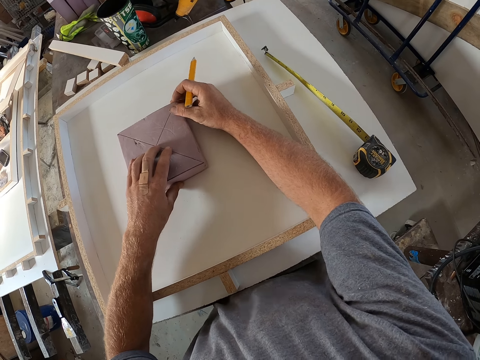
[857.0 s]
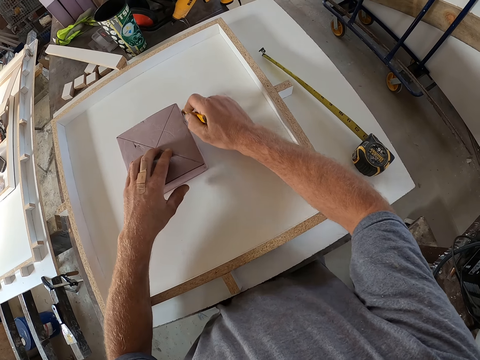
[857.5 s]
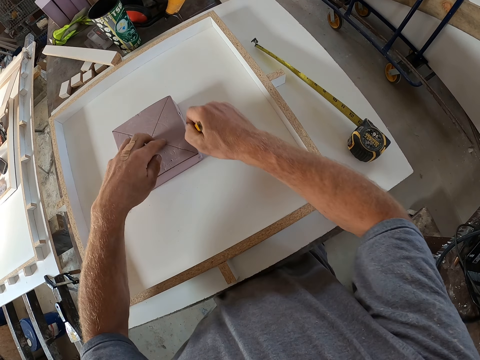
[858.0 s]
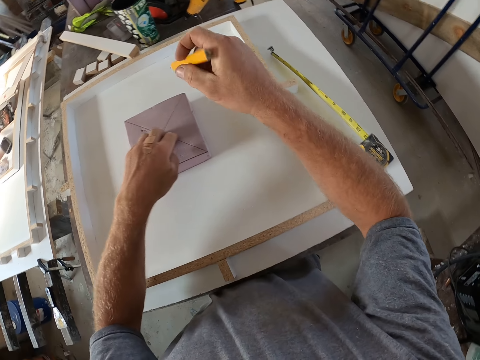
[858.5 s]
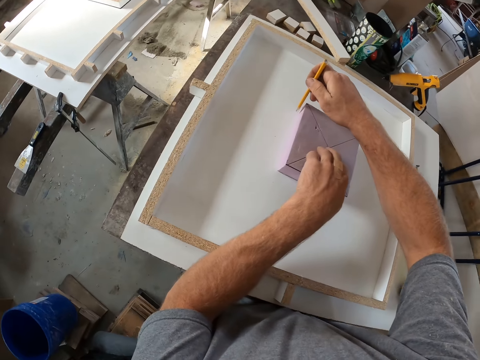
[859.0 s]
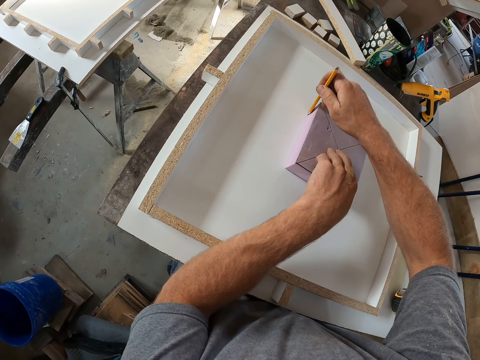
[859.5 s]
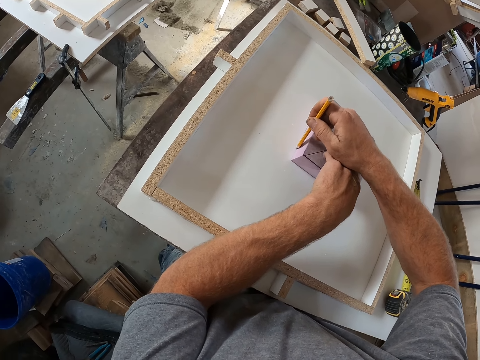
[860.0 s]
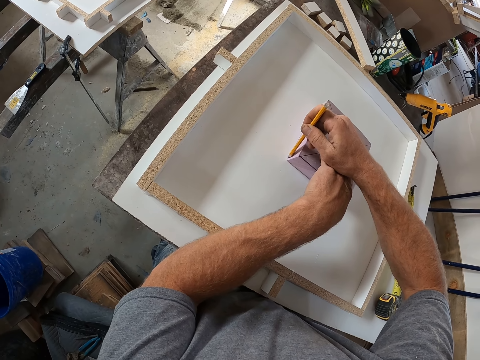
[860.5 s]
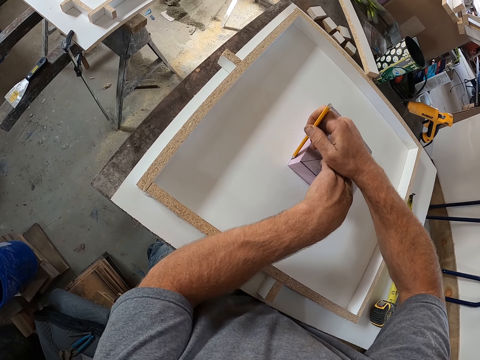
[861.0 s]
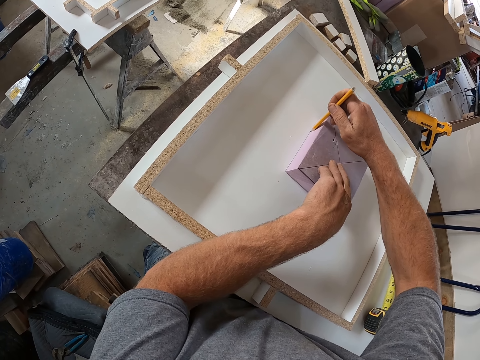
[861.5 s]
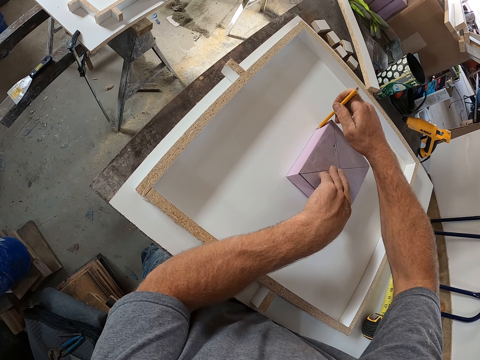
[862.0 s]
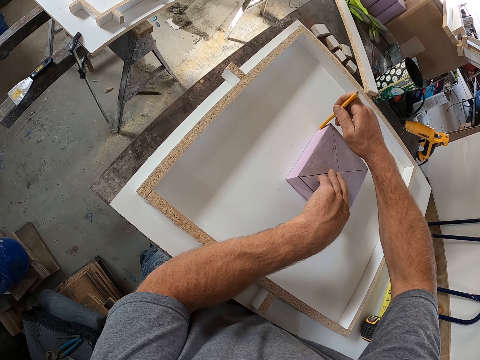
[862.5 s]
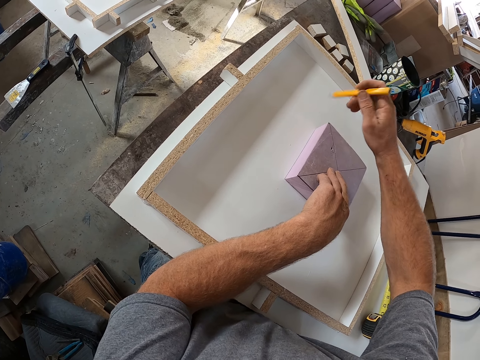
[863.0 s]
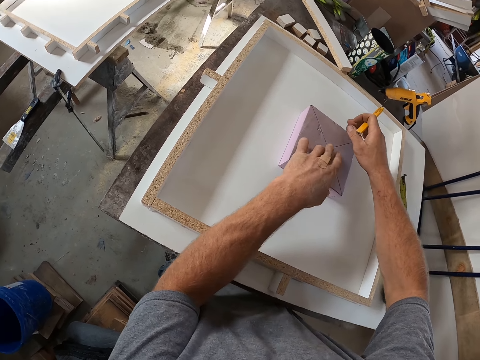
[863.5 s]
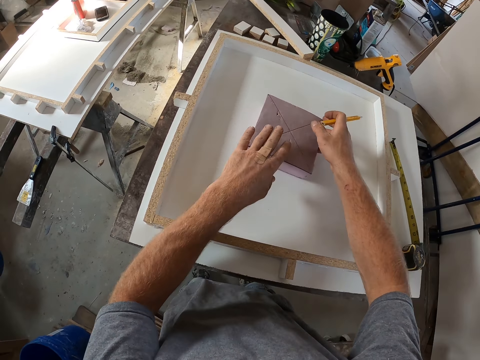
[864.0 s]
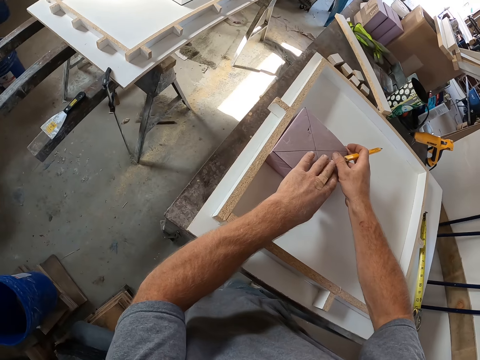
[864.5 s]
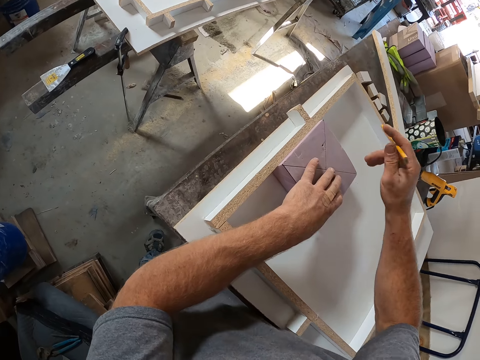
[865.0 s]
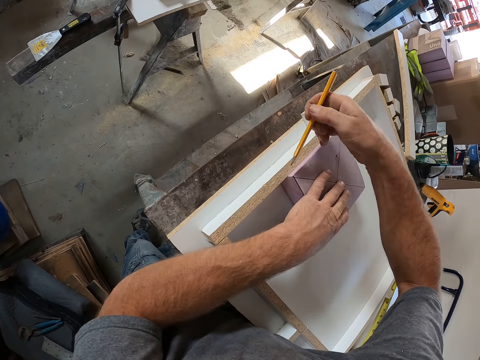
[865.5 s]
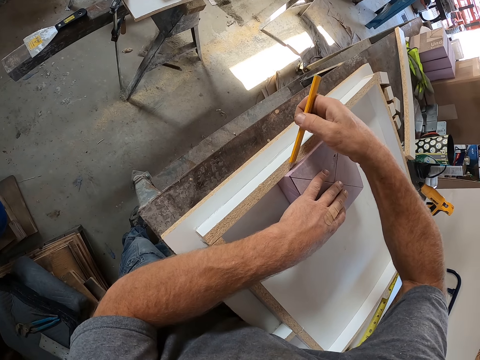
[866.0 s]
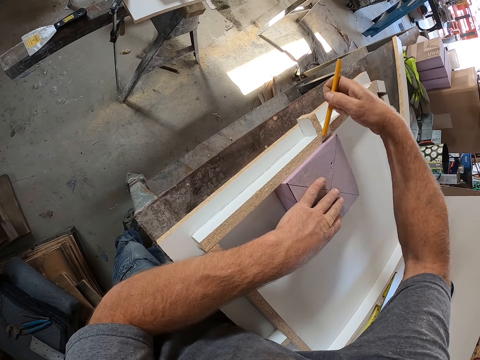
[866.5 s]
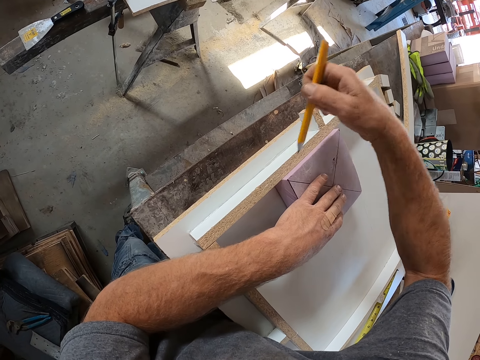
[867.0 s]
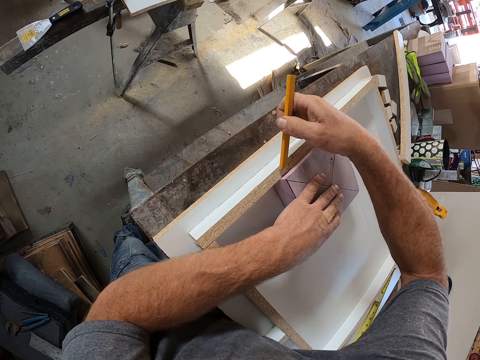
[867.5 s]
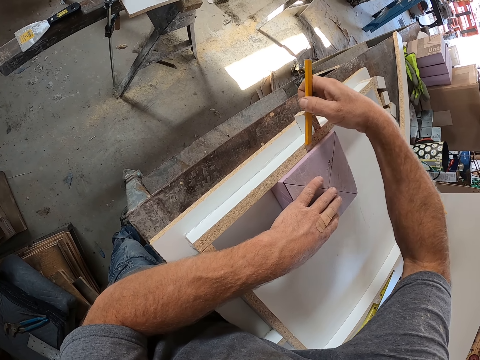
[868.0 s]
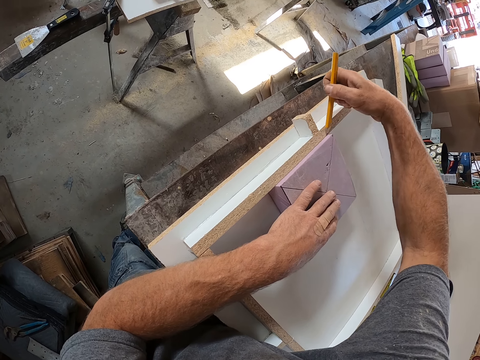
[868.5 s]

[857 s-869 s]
The camera wearer marks the board with a pencil. They move the carton on the board. They mark the carton with the pencil.

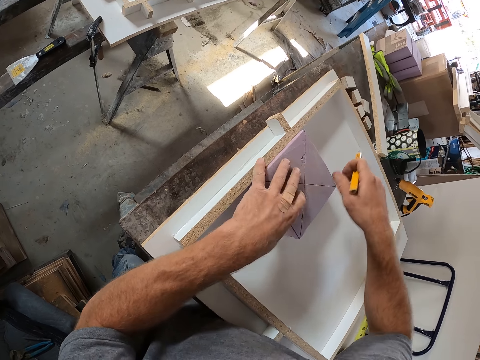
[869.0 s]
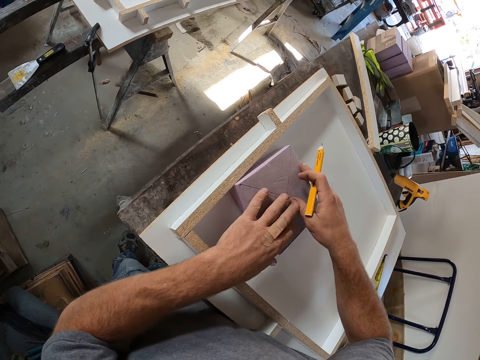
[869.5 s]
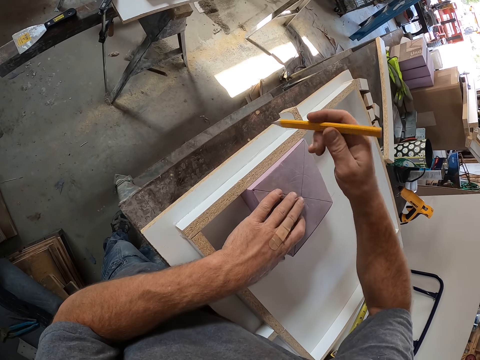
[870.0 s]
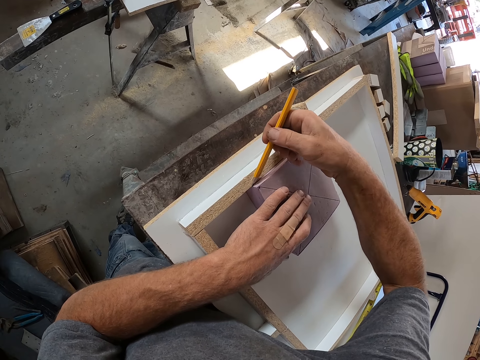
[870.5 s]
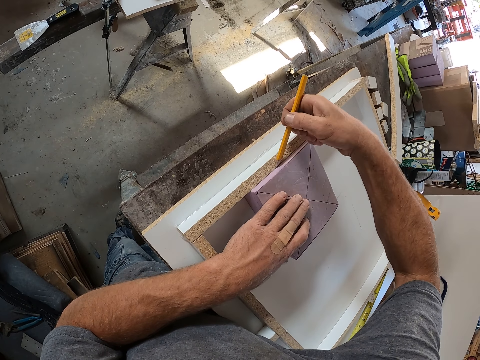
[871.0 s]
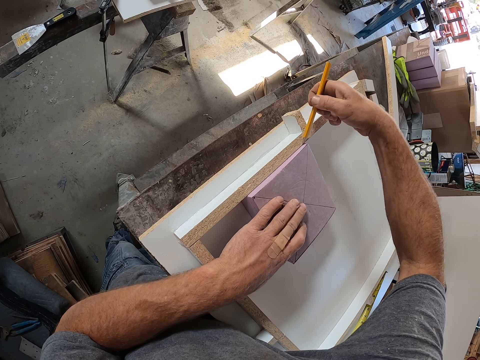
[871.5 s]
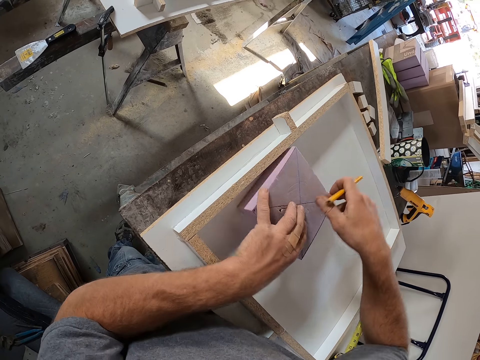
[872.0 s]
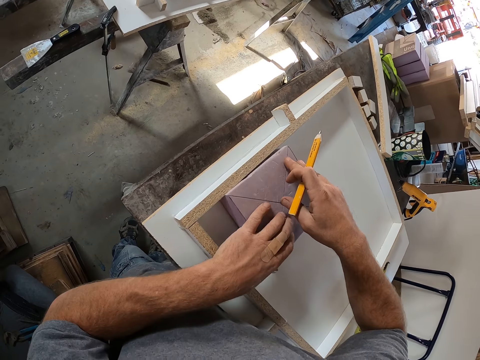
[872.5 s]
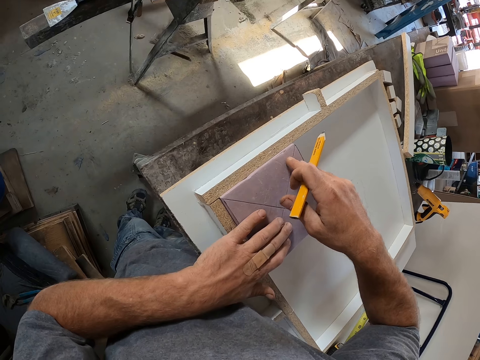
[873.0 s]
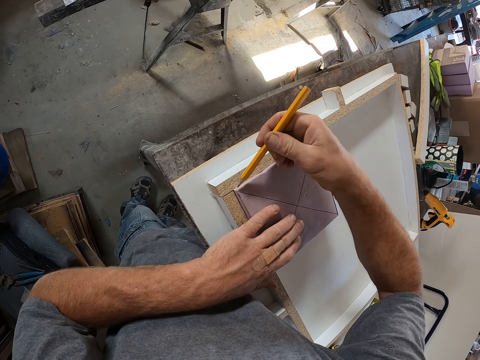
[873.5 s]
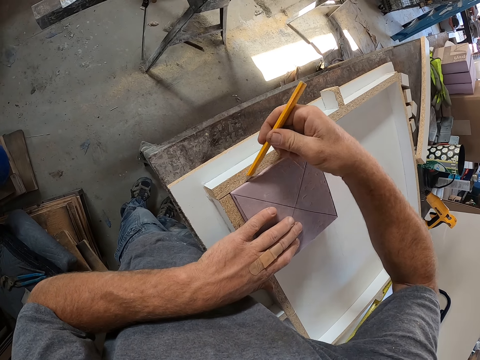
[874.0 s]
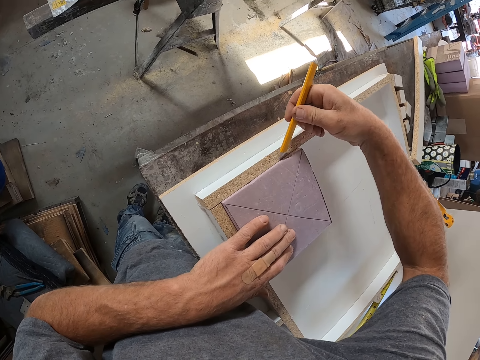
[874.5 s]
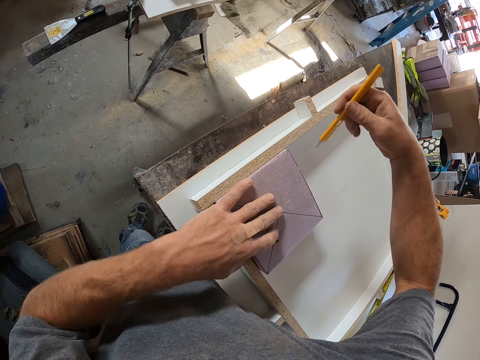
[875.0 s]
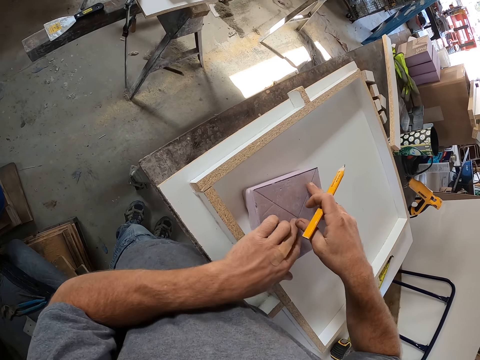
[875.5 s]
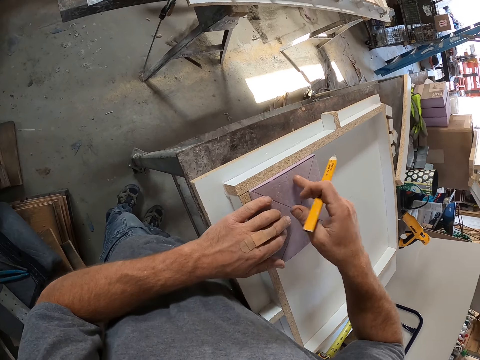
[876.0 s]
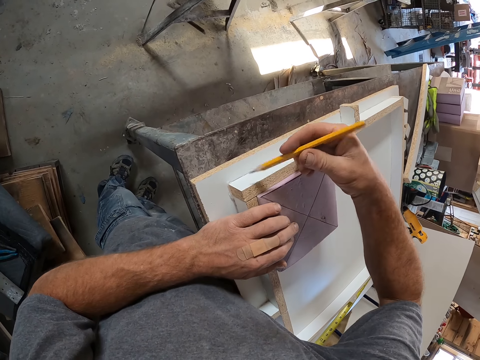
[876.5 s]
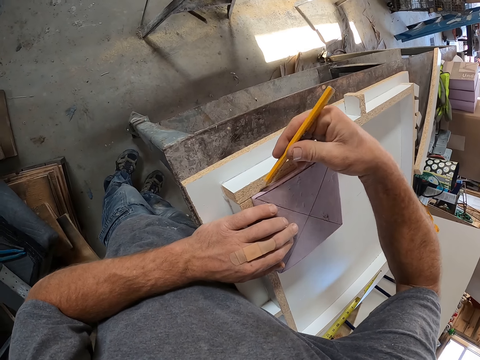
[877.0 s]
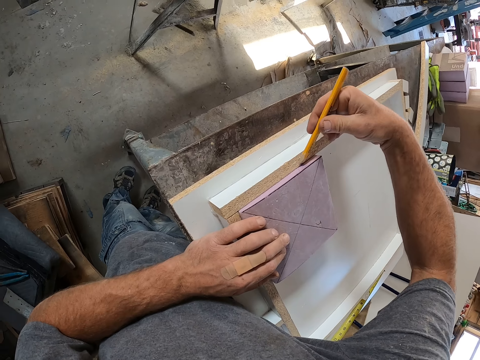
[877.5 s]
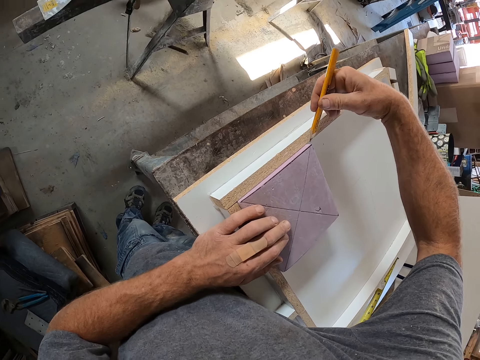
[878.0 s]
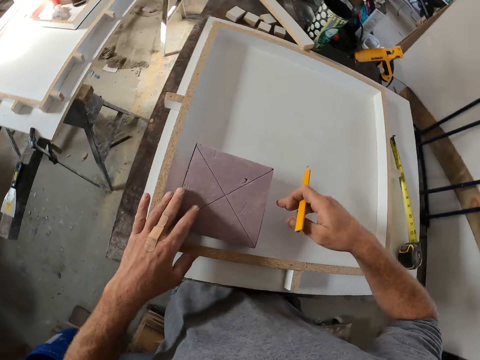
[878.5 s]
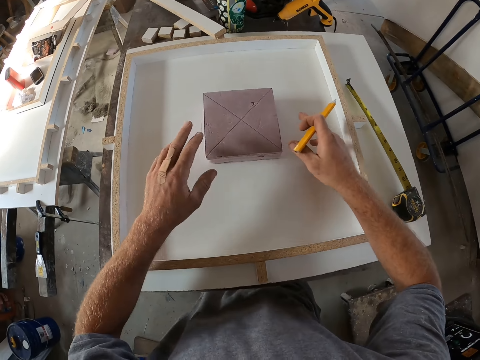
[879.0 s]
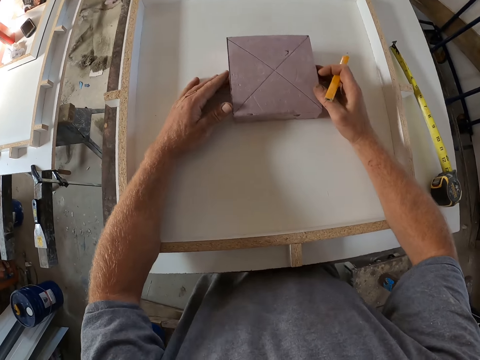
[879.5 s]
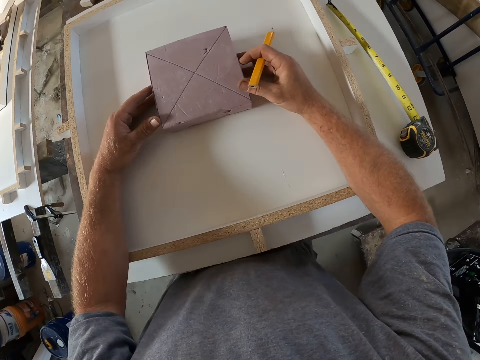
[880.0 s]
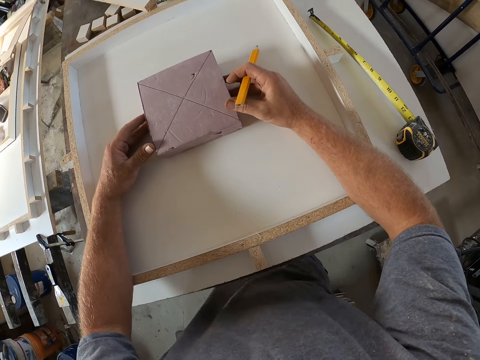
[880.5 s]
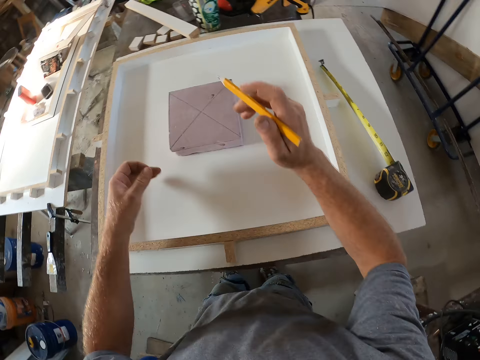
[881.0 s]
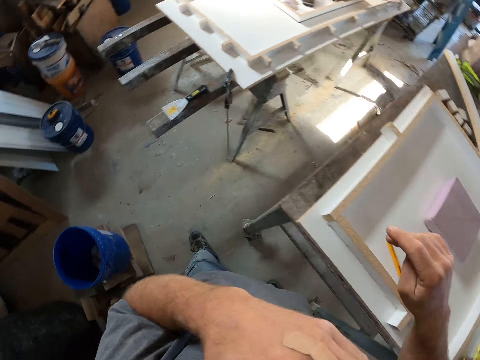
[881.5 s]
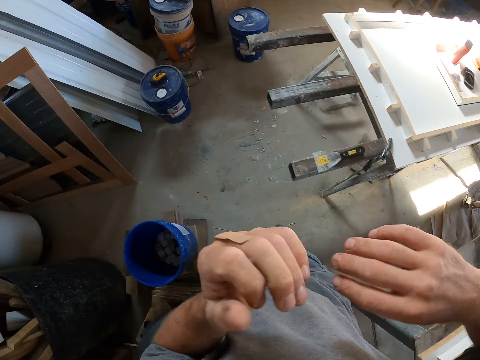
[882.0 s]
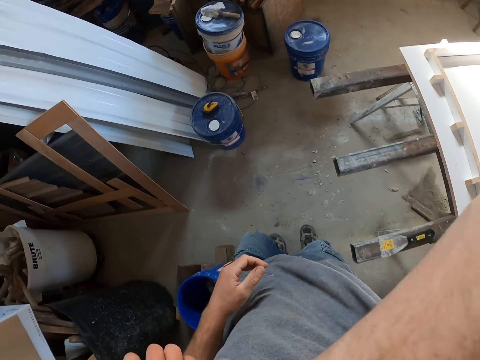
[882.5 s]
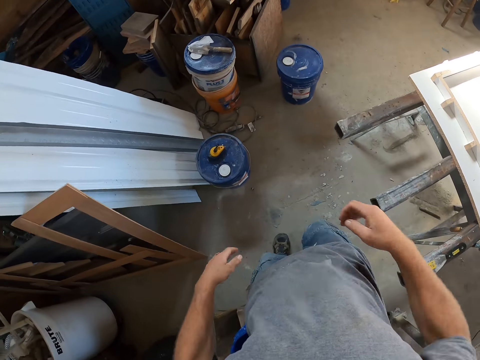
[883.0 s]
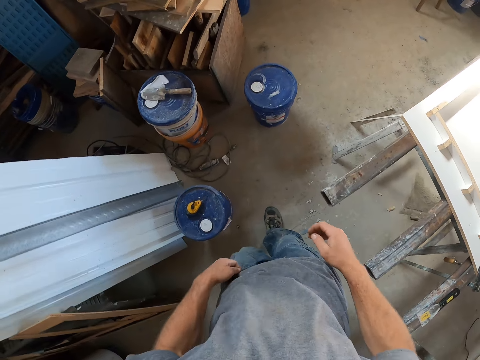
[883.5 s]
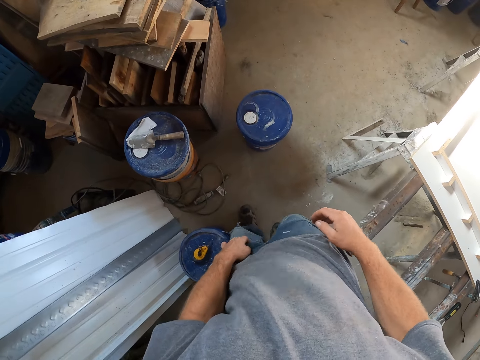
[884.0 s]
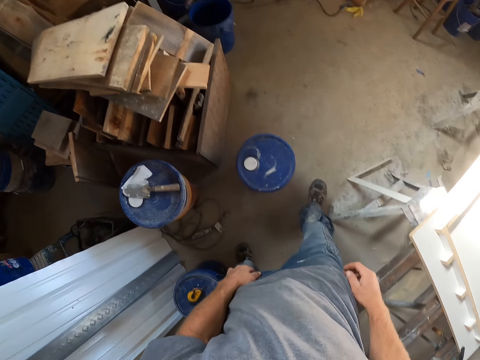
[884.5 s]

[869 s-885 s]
The camera wearer moves the square box. He draws around the box. He moves the square box. He draws around the square box. He moves the square box. He draws around the square box. He moves the carton on the board. He drops the pencil on the board. He moves. He touches his mouth.
